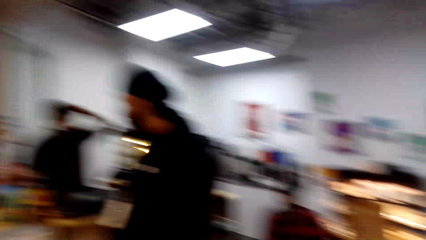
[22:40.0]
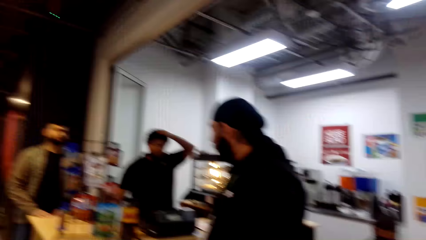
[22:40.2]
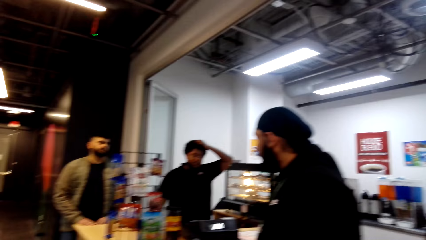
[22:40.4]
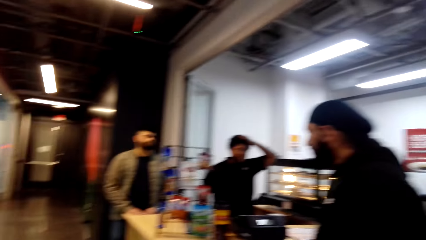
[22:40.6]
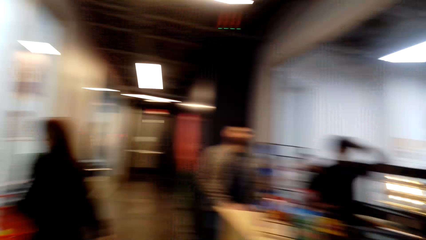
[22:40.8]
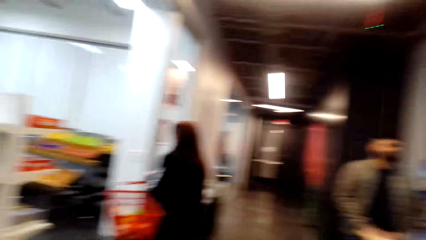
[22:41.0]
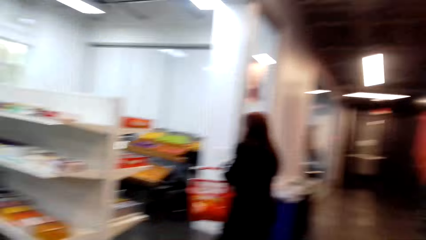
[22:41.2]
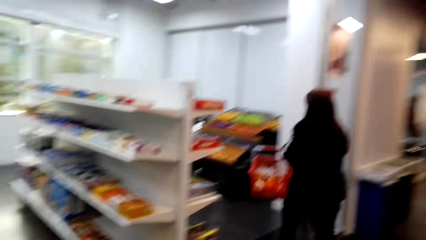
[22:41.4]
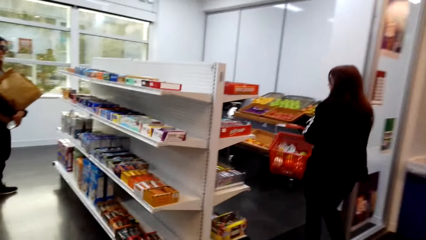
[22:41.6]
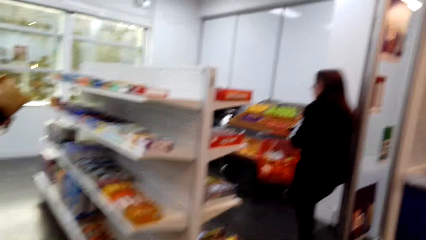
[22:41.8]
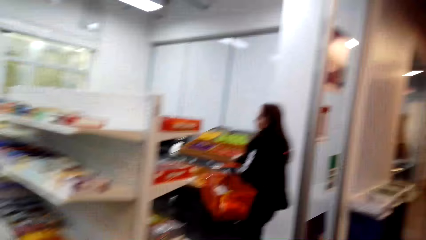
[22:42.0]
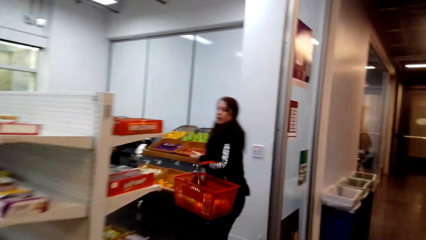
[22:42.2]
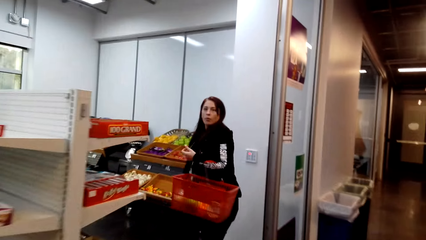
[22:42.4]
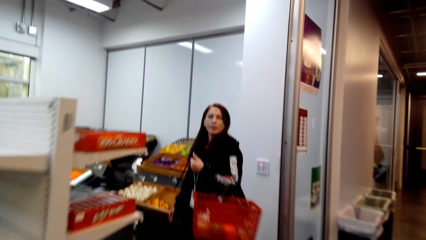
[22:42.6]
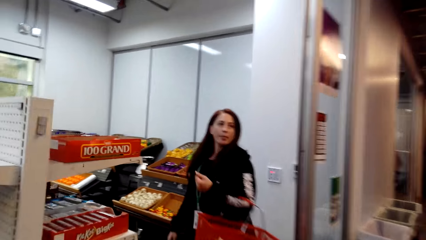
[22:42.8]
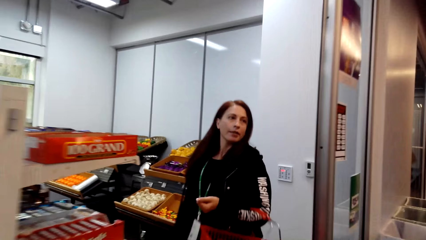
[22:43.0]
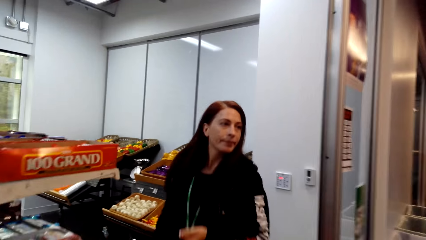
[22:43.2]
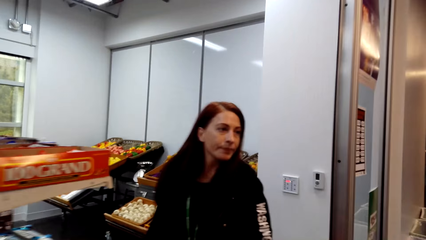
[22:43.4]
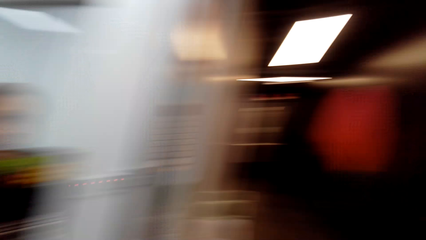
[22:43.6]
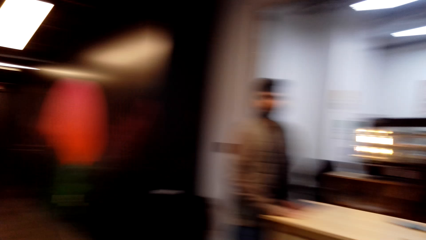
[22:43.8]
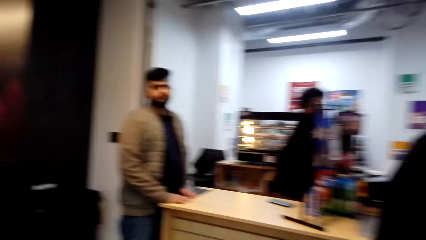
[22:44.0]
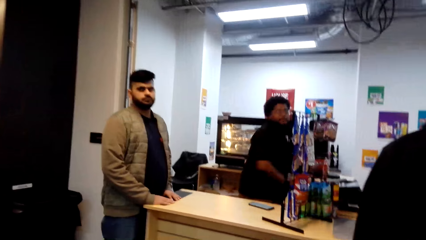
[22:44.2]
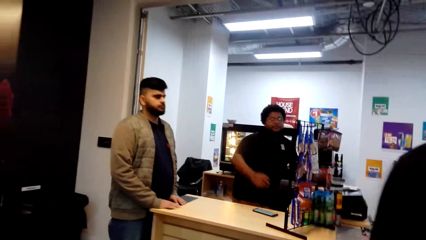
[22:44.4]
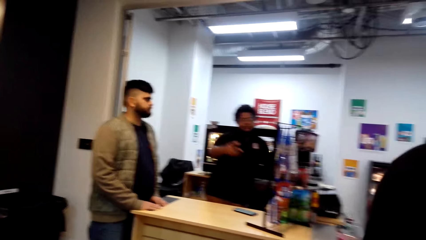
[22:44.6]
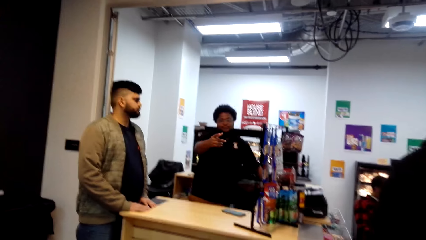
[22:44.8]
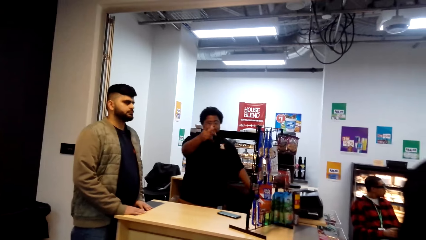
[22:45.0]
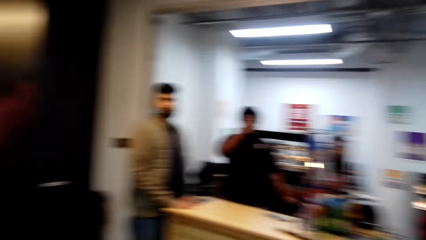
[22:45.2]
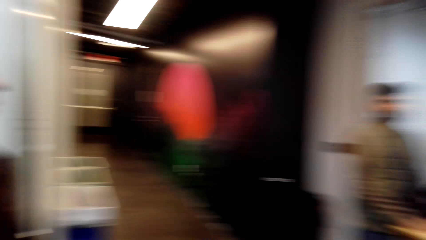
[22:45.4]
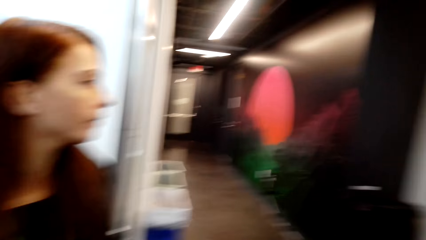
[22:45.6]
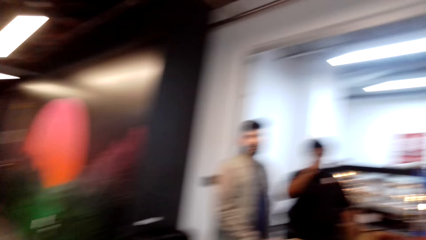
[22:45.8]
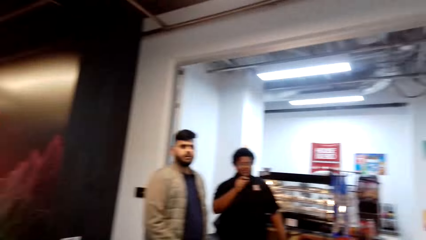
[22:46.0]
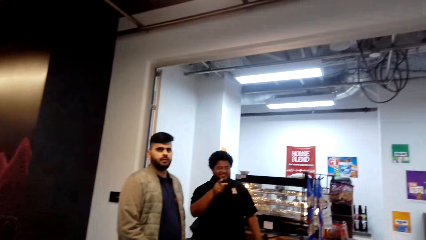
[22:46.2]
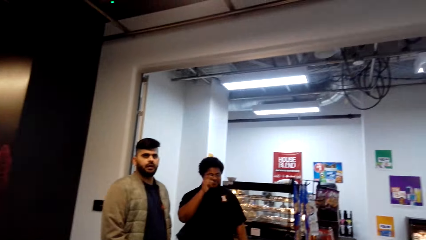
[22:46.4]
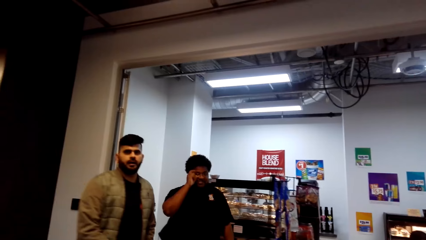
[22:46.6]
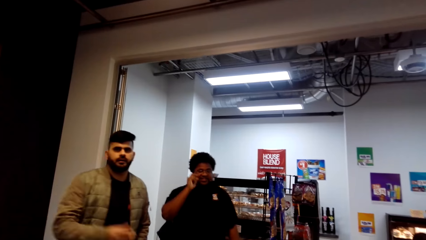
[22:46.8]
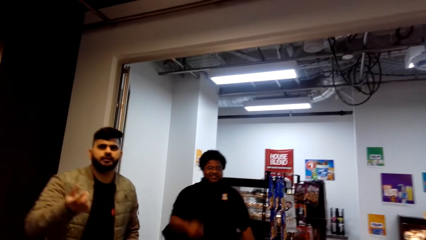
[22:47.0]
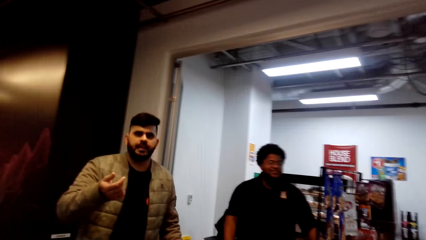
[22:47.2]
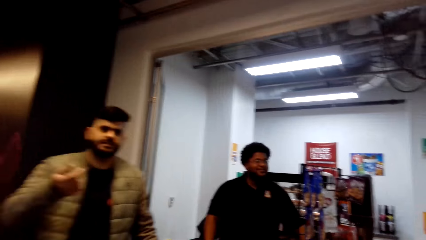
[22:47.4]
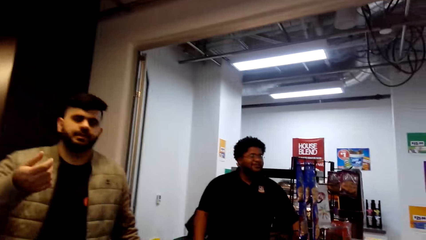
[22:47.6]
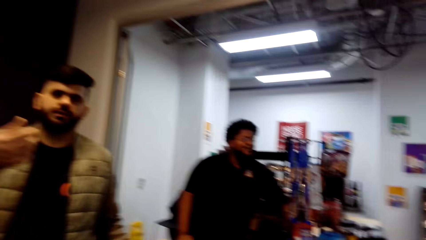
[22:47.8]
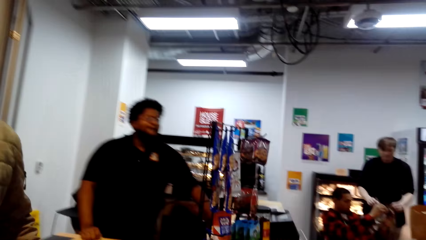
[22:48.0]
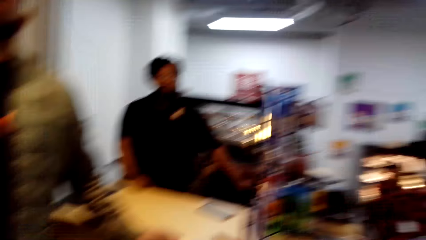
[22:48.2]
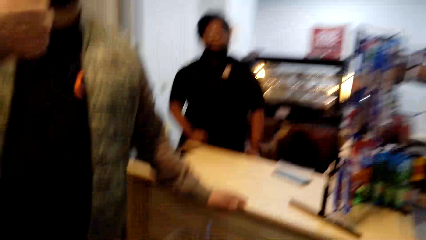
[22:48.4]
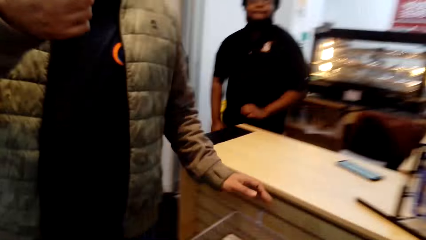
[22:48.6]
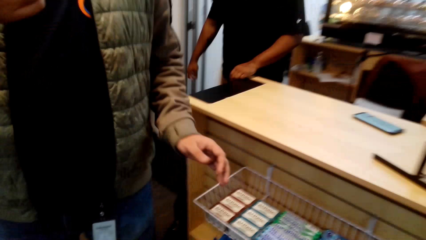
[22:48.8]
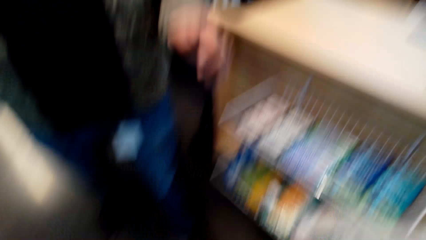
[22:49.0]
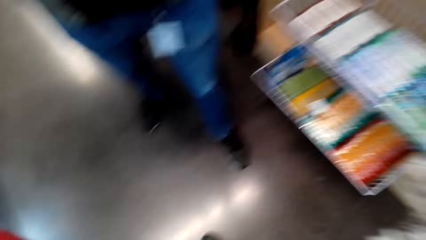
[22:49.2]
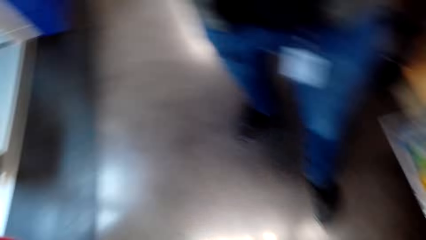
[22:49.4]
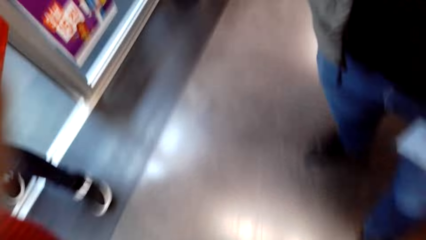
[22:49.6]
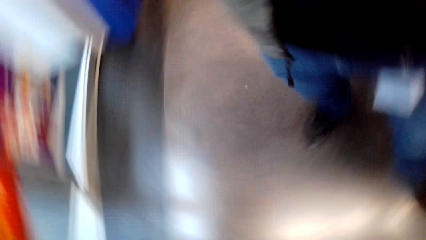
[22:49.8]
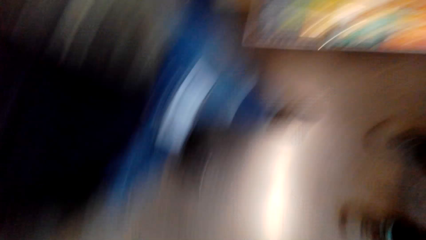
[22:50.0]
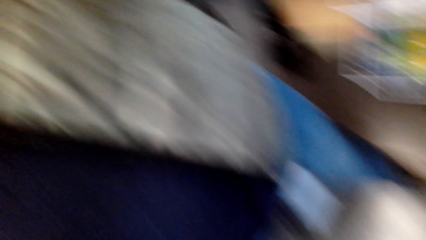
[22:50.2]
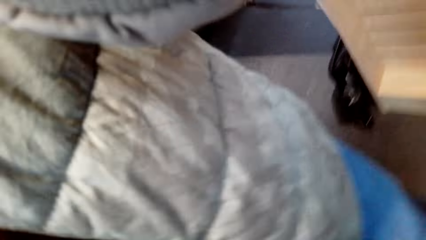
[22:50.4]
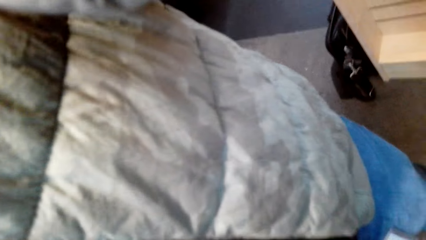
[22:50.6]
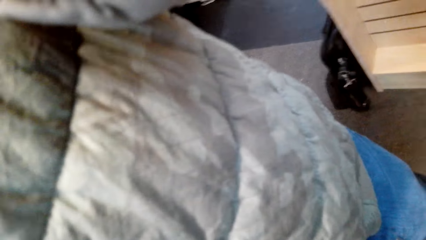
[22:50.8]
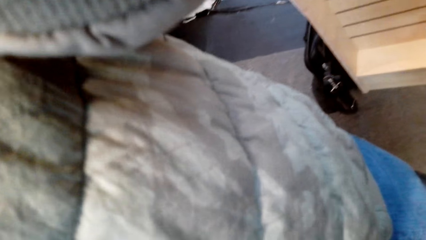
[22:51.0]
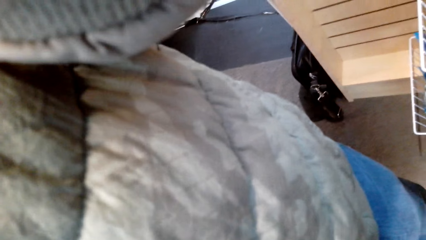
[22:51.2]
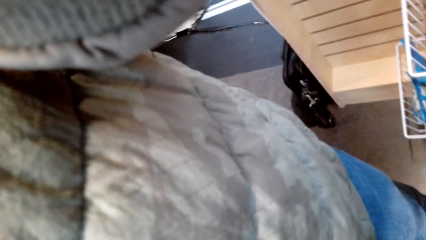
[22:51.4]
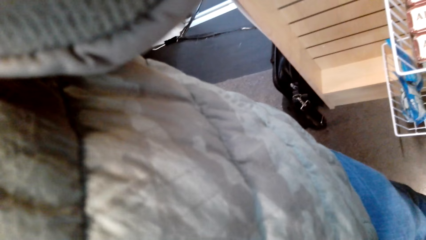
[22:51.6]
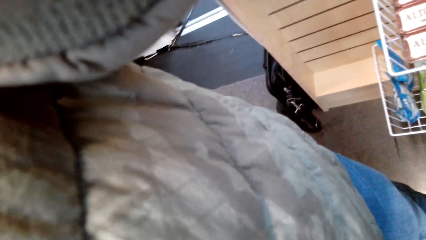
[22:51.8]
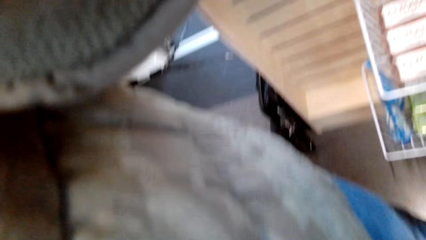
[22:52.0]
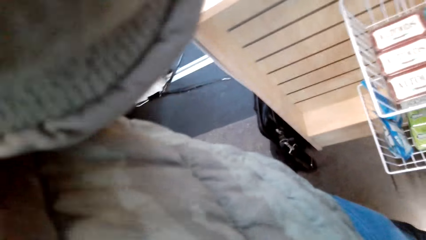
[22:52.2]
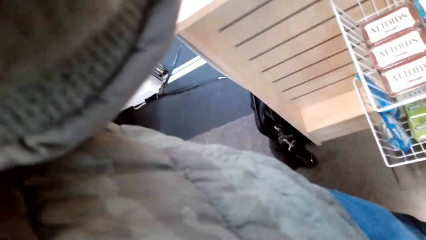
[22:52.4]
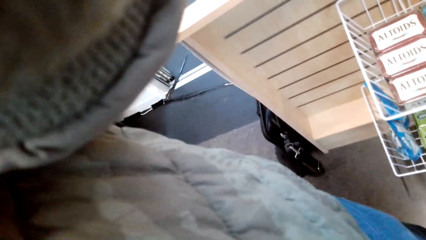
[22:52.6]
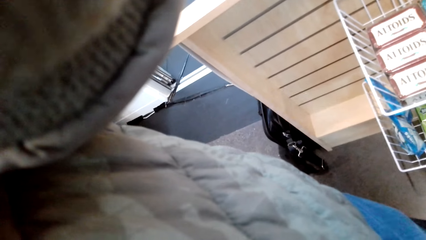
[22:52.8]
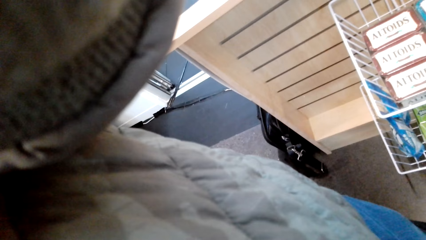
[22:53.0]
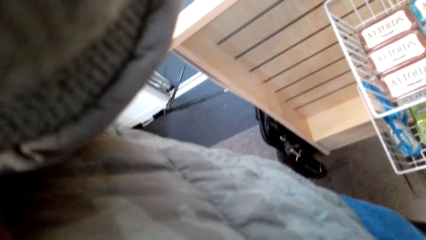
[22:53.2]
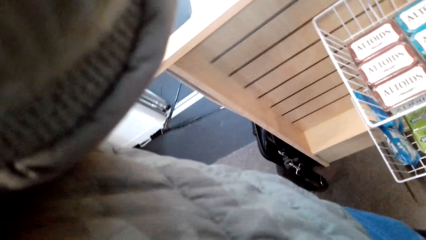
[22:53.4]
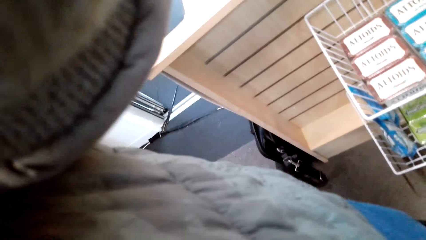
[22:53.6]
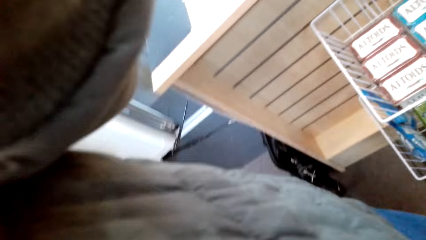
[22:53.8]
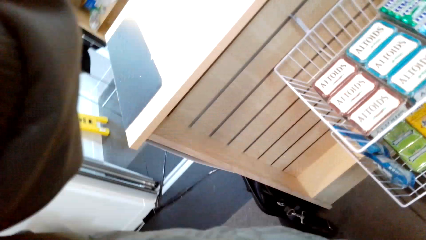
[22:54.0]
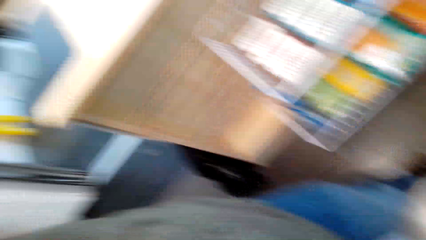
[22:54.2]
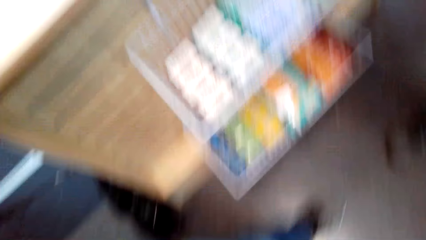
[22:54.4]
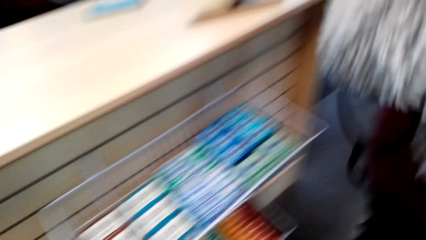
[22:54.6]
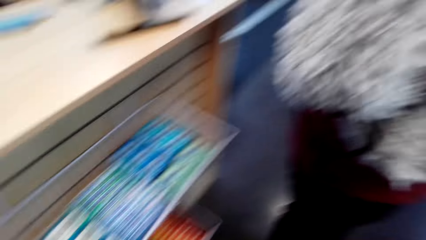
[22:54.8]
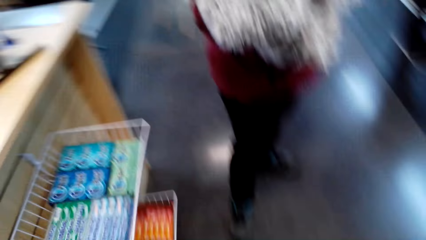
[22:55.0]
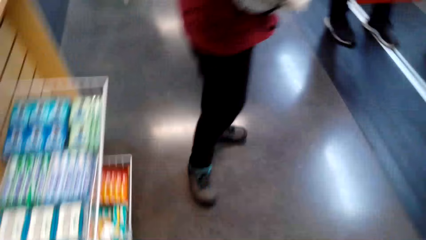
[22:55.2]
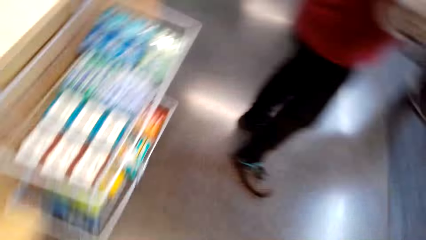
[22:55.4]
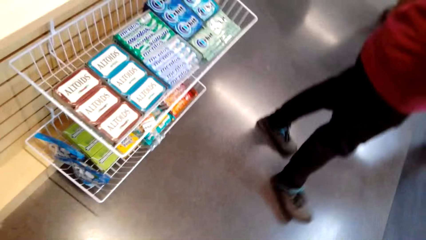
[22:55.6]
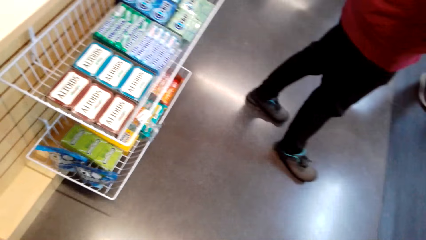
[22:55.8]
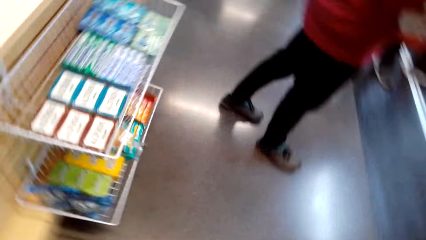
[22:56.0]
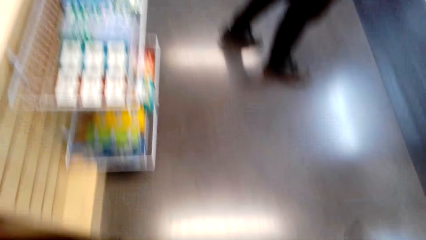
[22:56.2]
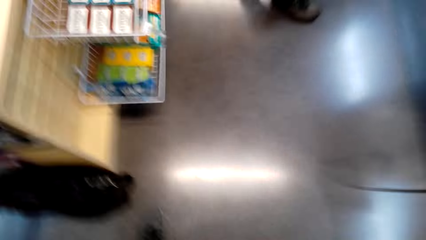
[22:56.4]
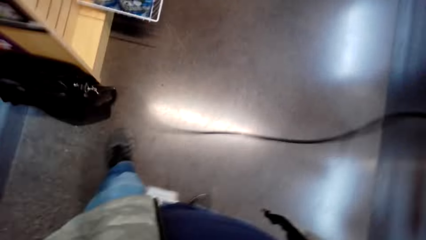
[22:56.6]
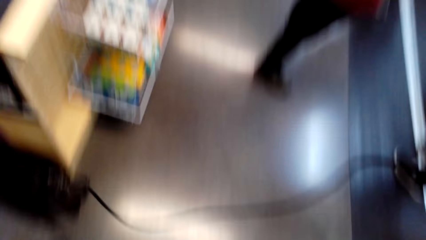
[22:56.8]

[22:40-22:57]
The camera wearer looks around the supermarket. A man talks to a woman. The camera wearer gives a camera to the man. They set the camera. The man wears the camera.
